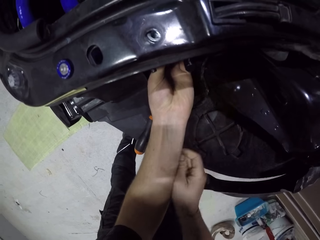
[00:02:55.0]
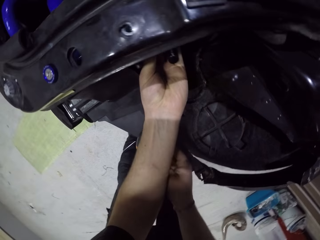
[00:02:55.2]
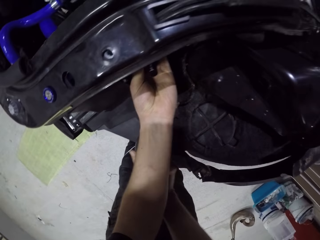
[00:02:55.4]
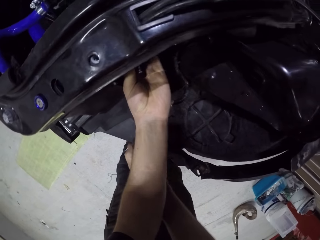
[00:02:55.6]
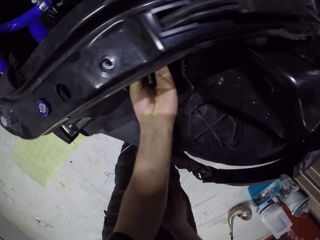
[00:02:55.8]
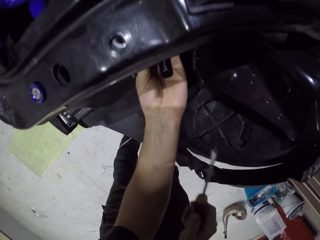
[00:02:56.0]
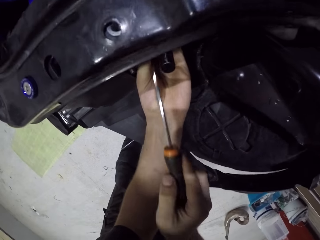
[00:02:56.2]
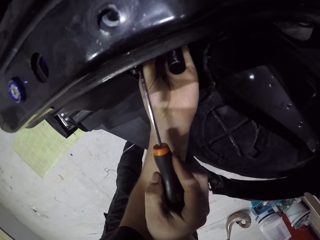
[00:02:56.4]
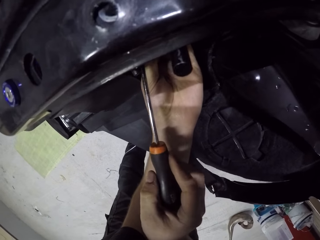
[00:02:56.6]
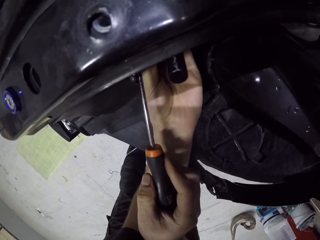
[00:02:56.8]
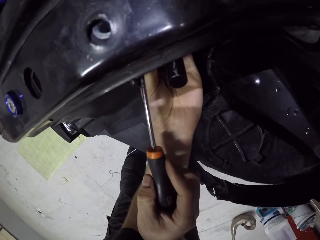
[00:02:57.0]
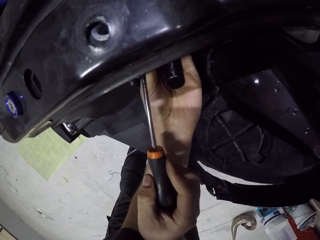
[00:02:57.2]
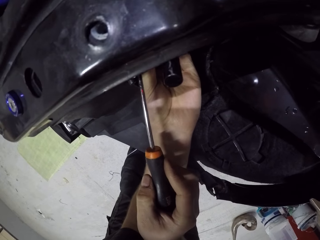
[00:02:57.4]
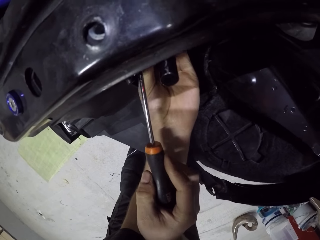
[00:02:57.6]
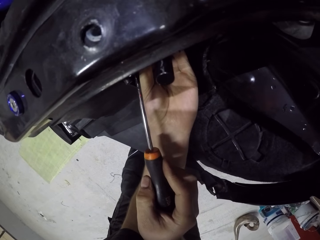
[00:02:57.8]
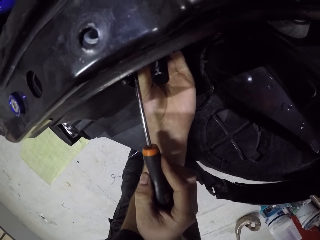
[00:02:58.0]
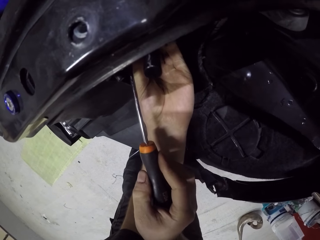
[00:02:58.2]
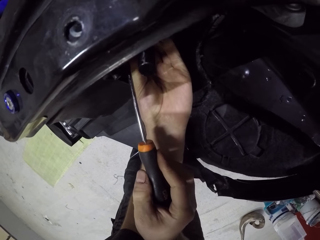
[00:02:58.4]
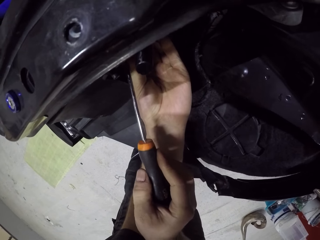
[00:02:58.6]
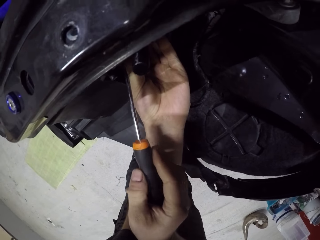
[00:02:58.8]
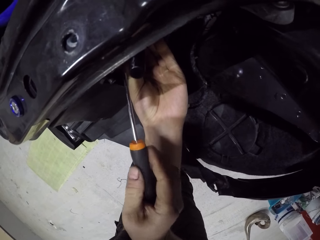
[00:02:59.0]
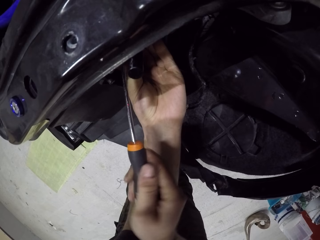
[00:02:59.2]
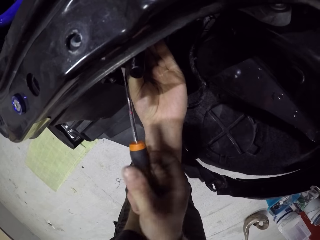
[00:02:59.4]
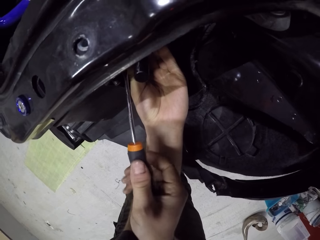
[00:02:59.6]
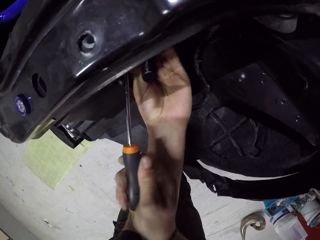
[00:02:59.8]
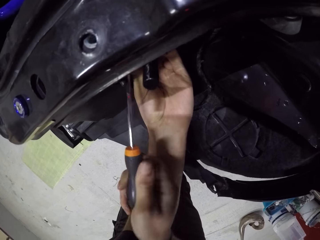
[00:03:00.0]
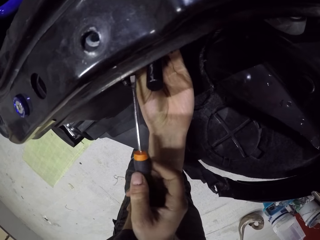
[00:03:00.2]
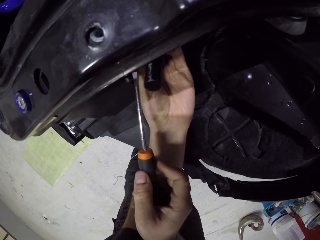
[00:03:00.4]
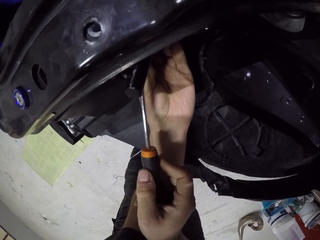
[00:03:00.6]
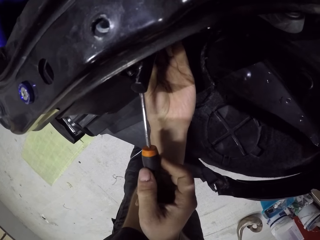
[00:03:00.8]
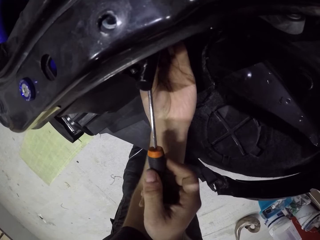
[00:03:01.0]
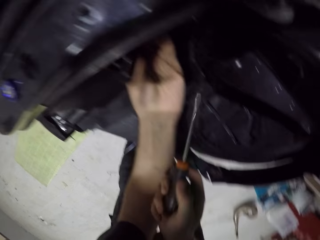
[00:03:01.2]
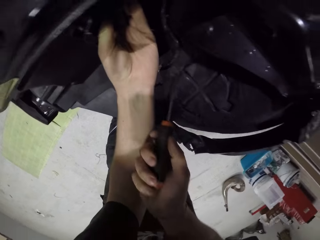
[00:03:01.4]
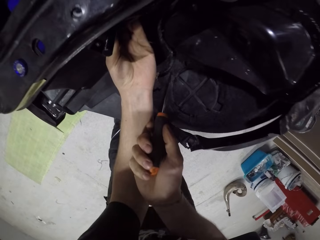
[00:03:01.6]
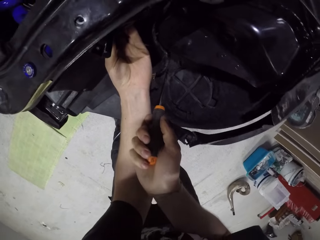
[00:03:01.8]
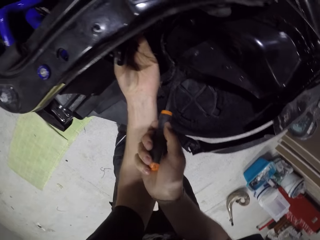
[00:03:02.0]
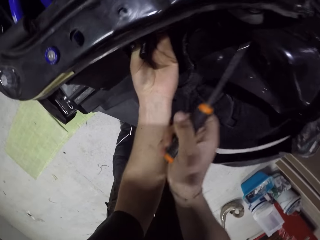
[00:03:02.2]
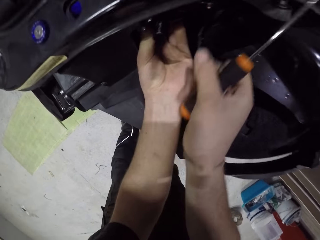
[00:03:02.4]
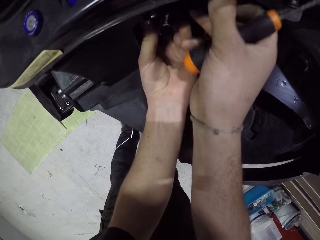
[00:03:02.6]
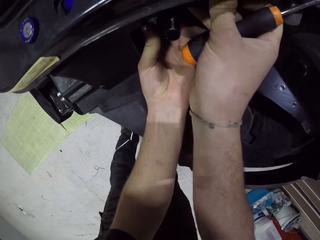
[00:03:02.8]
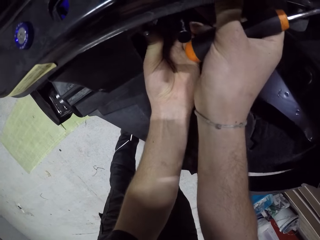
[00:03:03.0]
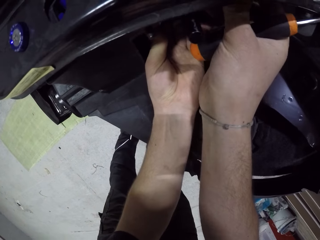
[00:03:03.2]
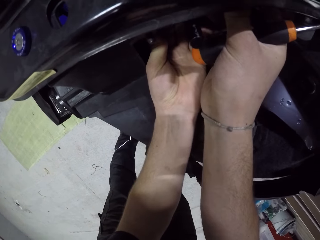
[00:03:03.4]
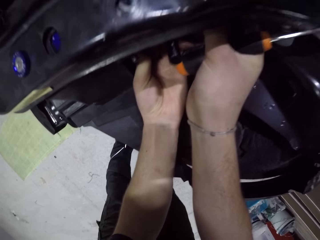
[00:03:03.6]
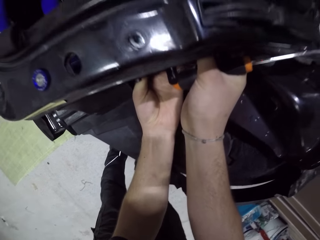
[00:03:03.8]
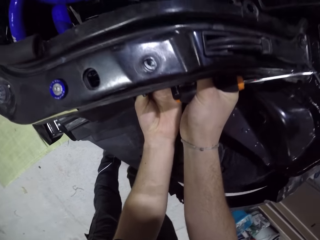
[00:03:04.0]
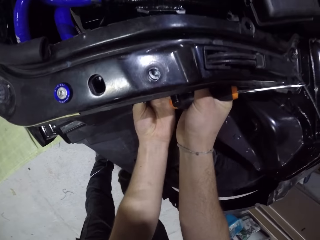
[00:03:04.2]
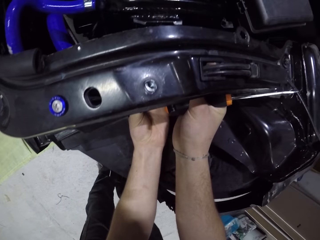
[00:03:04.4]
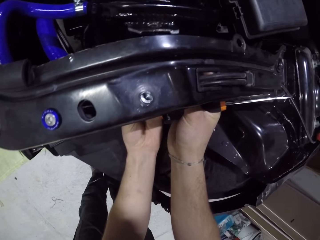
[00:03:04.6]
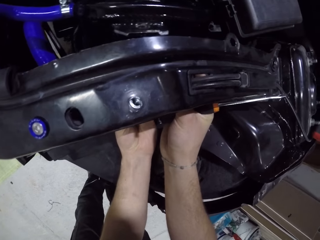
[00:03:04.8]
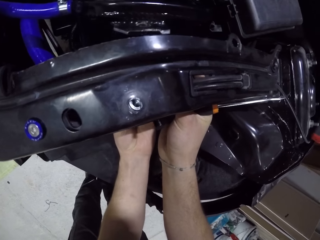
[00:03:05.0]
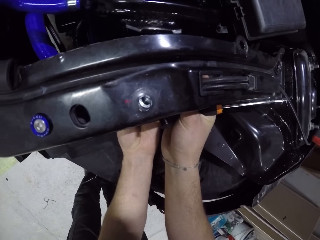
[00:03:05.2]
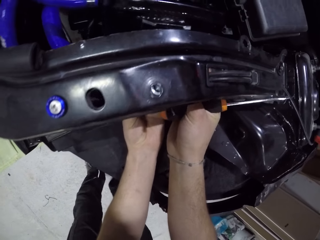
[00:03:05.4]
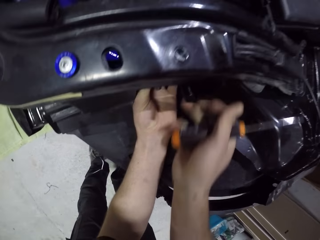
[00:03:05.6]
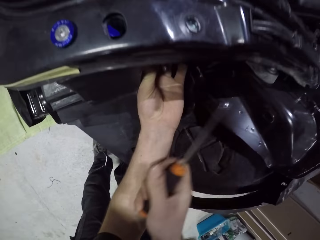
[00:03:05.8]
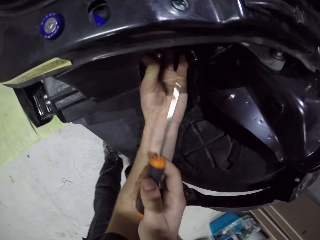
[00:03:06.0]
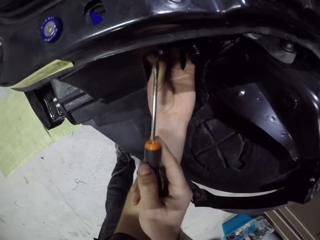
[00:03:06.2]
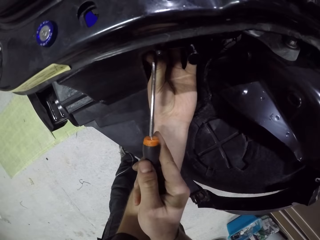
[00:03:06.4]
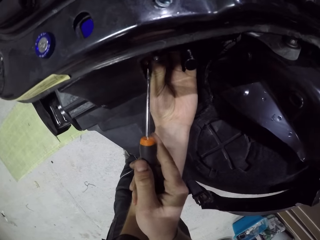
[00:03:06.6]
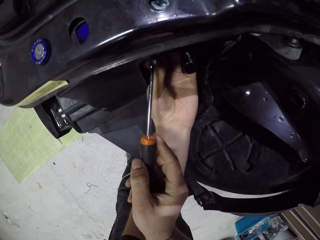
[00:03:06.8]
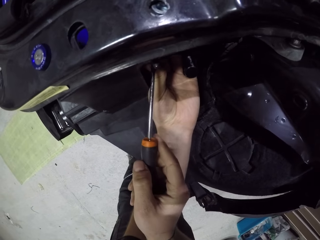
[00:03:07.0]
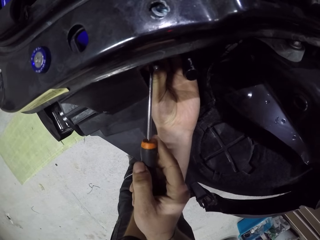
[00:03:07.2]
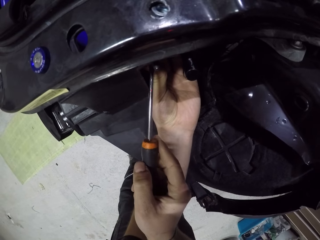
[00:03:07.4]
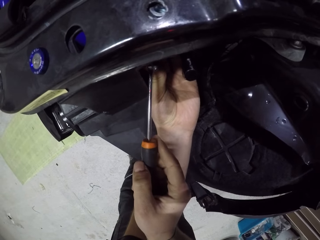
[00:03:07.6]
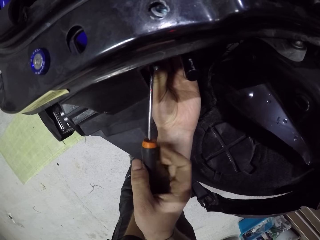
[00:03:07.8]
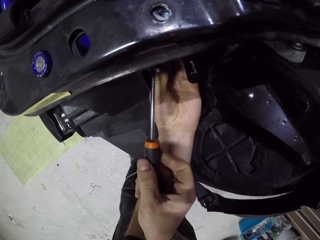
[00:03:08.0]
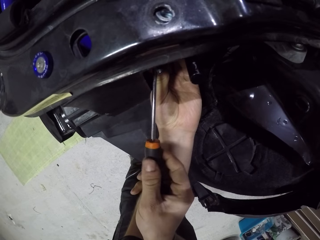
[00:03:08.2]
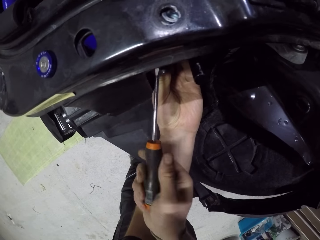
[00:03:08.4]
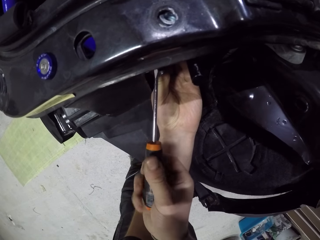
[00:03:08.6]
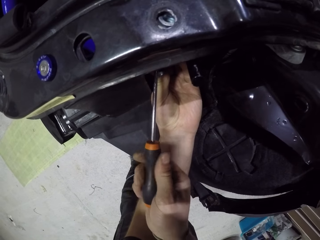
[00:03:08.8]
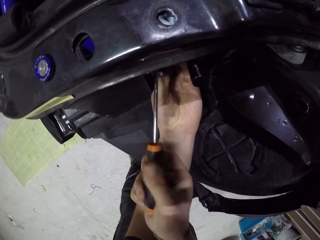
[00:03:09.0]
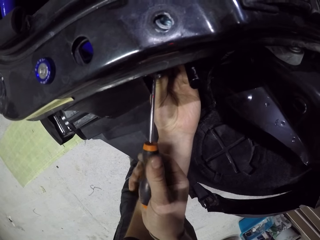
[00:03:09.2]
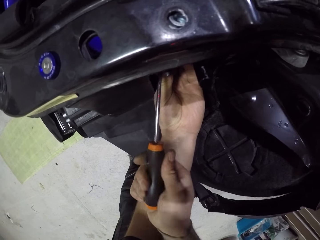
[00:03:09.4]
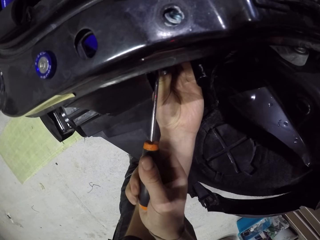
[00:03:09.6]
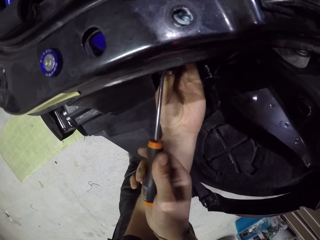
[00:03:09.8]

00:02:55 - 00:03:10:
The camera wearer picks up the screwdriver from the car hood with his right hand. He fixes the car with the screw. He tightens the screw on the coil with the screwdriver in his right hand. He fixes the car. He moves the coil in the car hood with both hands. He tightens the screw on the coil with the screwdriver in his right hand.

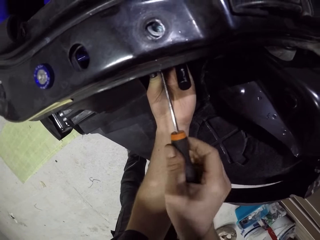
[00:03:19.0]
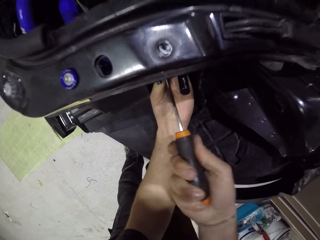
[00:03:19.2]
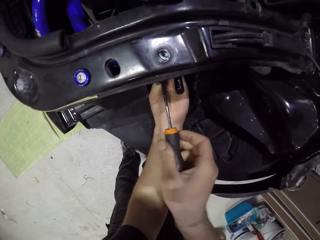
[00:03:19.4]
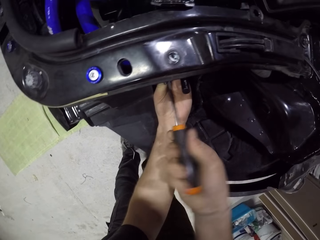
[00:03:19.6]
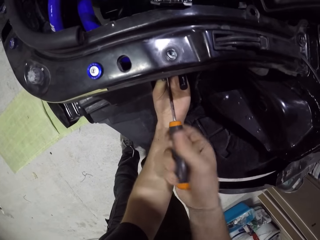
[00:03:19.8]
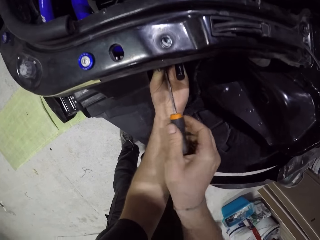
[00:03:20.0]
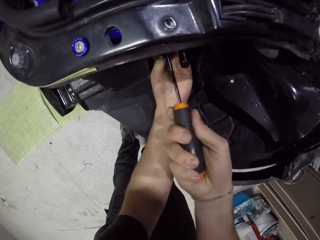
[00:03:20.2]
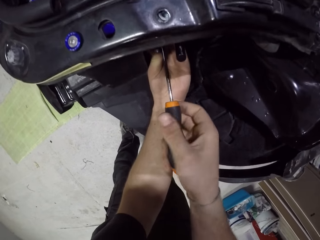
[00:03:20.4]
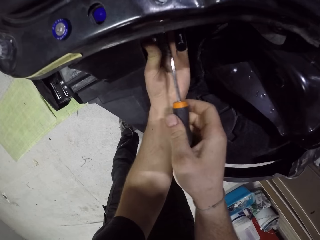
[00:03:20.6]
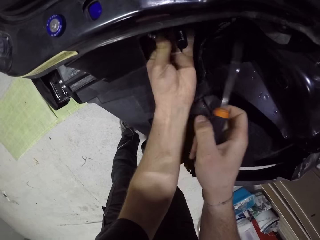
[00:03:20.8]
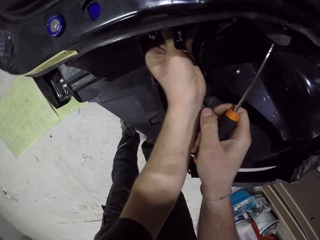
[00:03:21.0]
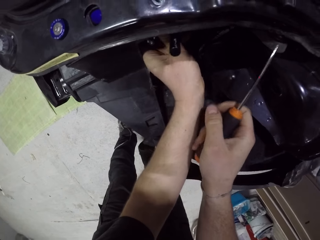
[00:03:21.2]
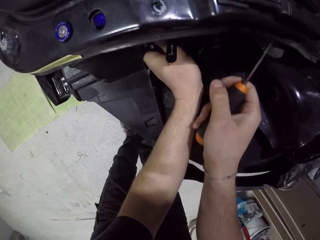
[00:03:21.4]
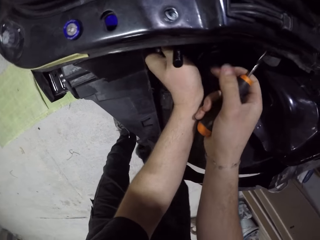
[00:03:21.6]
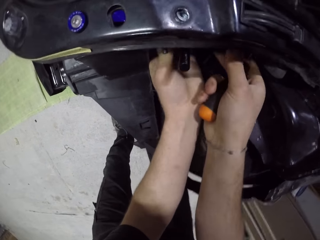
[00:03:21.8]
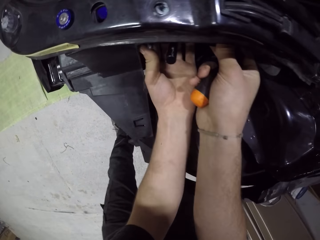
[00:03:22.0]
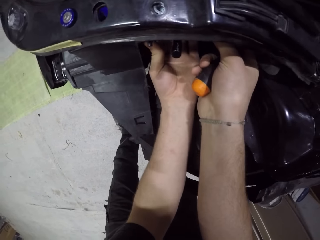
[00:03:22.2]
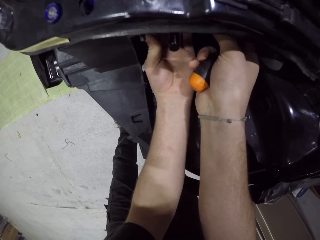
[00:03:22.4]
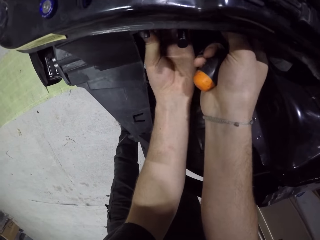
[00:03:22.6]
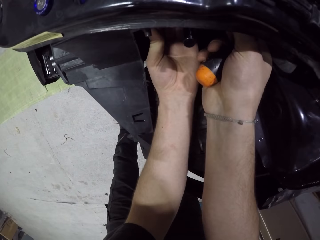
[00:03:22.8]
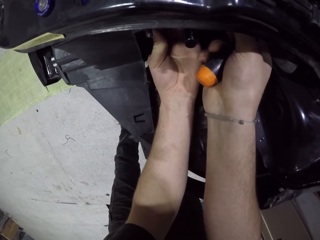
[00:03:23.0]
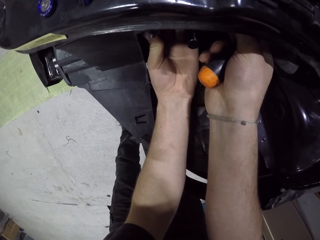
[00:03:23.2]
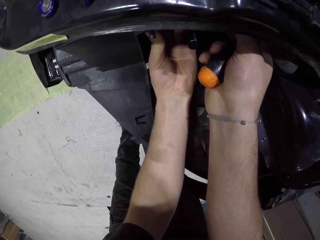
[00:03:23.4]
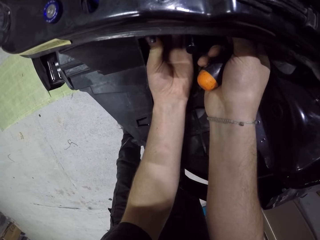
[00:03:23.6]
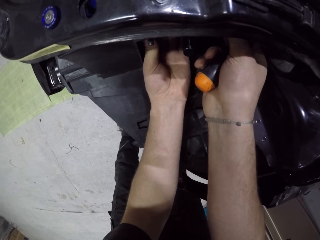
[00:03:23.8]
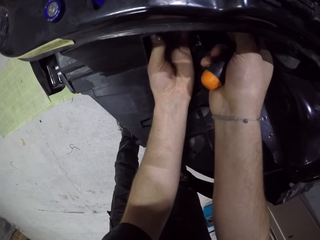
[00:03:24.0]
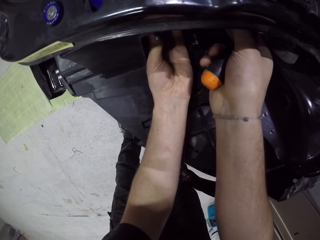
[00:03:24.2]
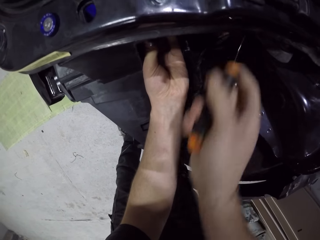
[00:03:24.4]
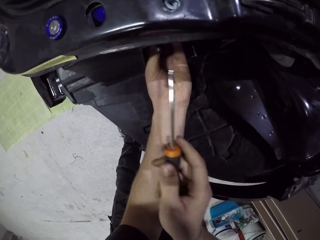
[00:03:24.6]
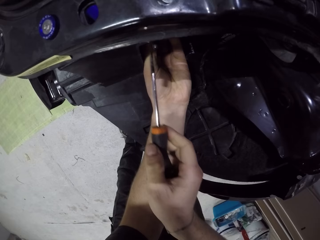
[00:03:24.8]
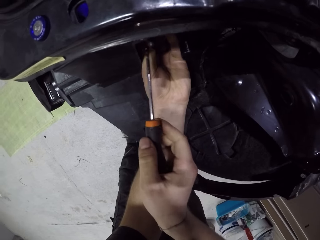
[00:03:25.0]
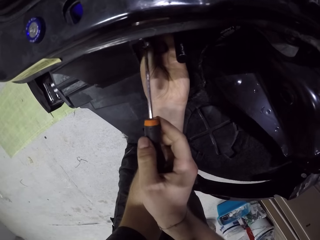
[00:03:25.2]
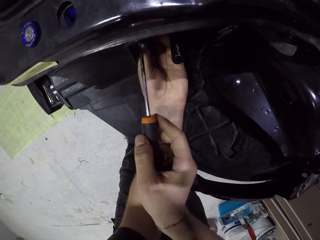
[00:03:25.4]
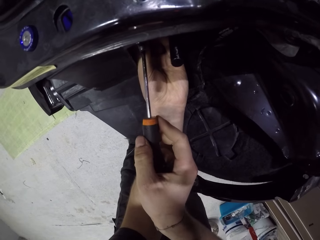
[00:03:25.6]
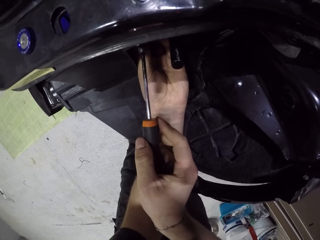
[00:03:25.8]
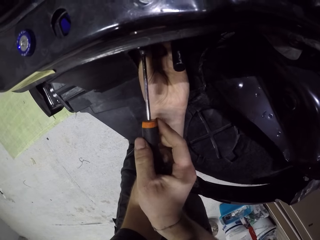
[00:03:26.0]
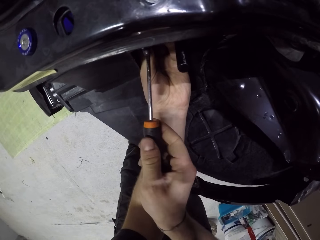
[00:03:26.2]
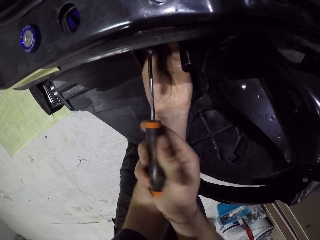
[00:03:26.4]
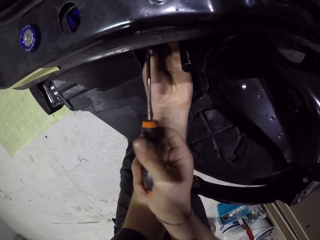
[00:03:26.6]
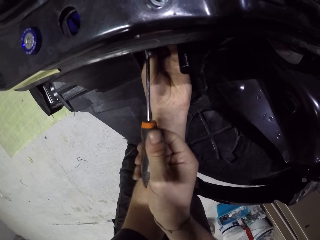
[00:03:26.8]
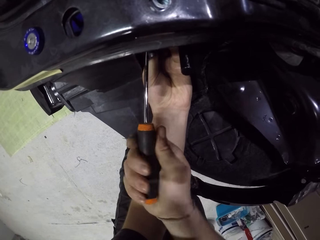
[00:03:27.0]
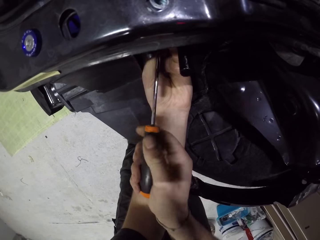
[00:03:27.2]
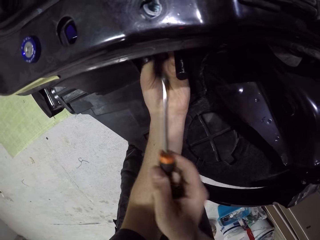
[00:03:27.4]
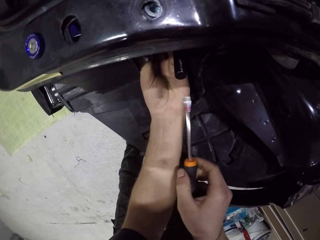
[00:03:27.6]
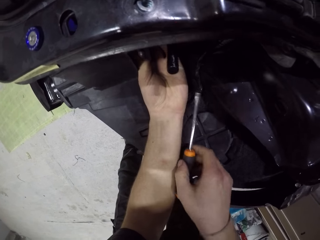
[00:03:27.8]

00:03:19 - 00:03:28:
The camera wearer moves the coil in the car hood with his left hand. He moves the coil in the car hood with both hands. He fixes the car. He tightens the screw on the coil with the screwdriver in his right hand.
